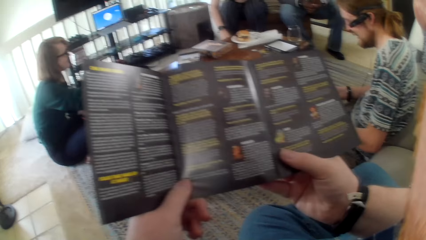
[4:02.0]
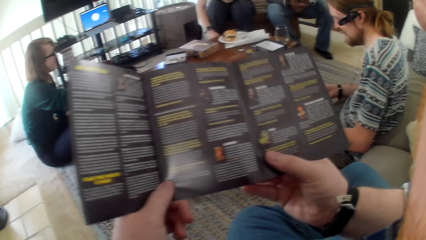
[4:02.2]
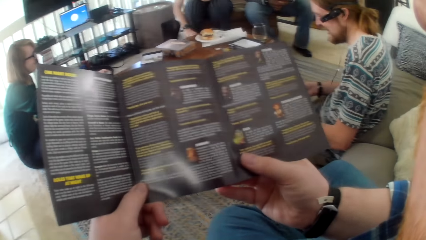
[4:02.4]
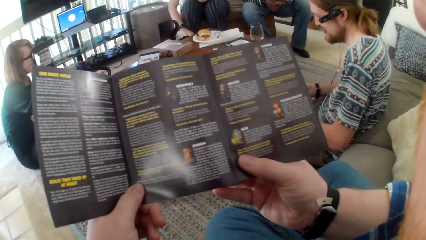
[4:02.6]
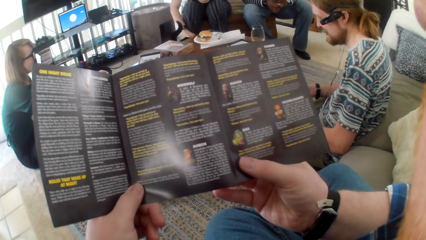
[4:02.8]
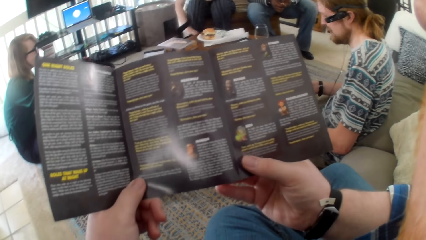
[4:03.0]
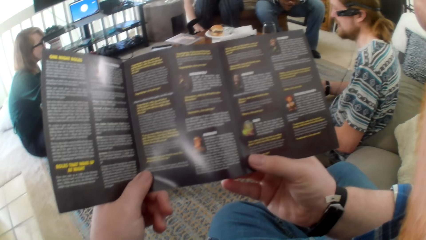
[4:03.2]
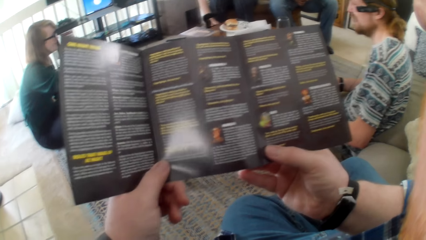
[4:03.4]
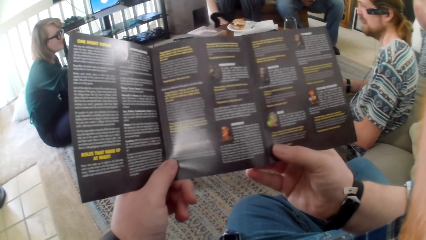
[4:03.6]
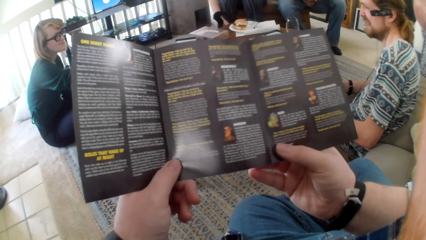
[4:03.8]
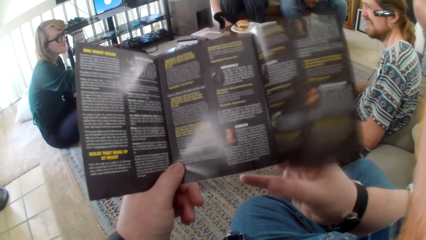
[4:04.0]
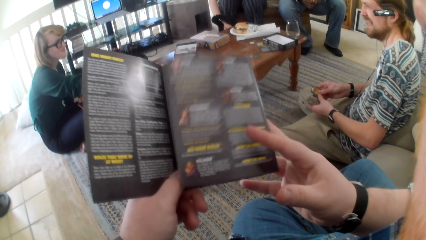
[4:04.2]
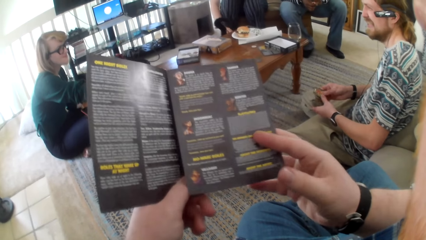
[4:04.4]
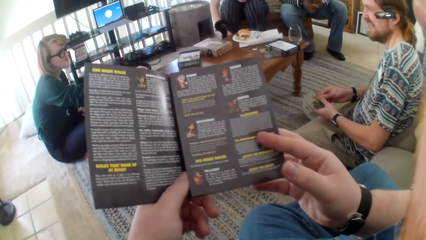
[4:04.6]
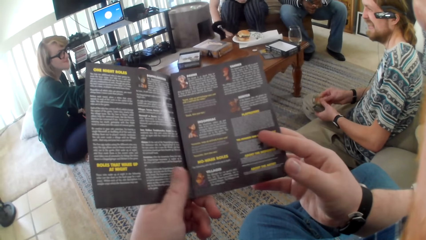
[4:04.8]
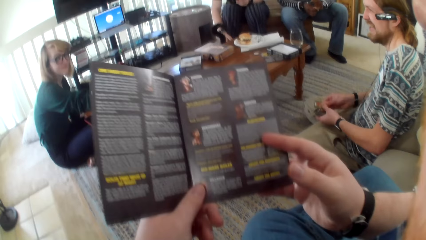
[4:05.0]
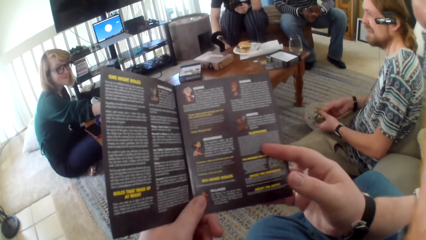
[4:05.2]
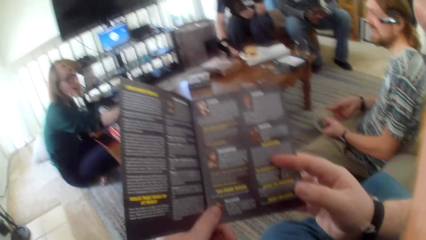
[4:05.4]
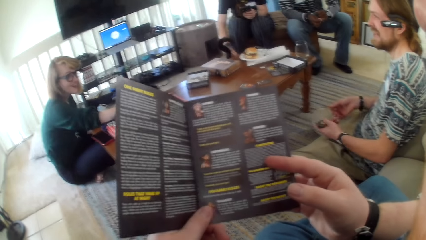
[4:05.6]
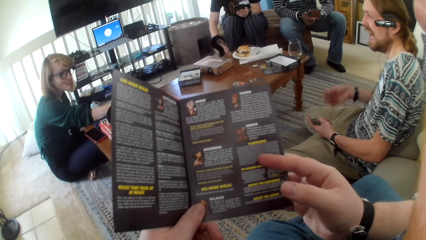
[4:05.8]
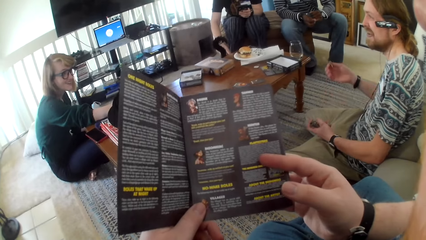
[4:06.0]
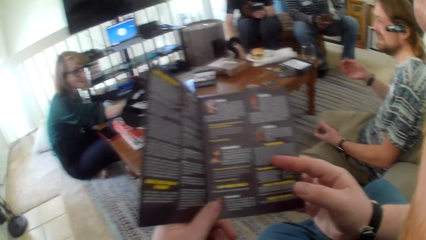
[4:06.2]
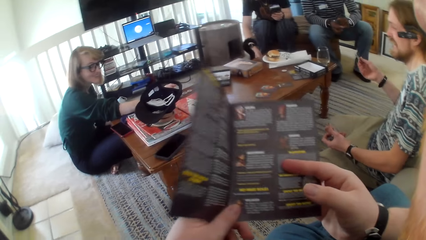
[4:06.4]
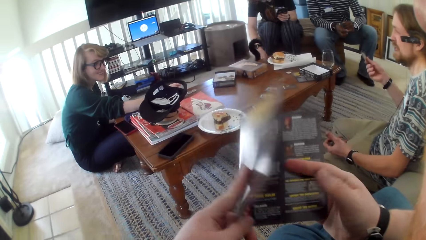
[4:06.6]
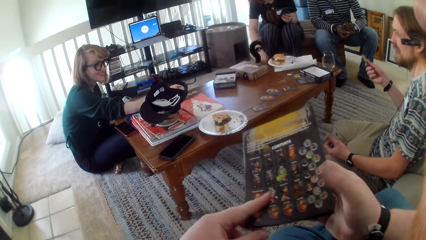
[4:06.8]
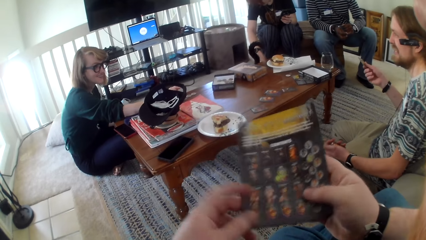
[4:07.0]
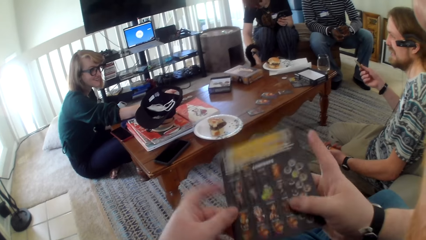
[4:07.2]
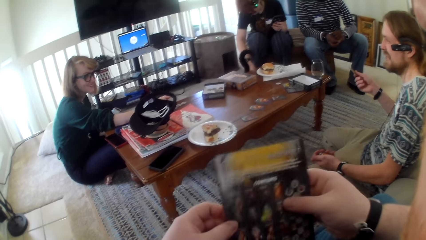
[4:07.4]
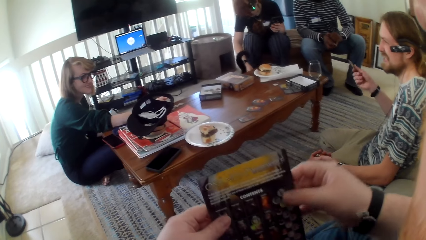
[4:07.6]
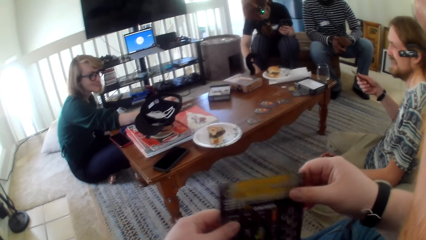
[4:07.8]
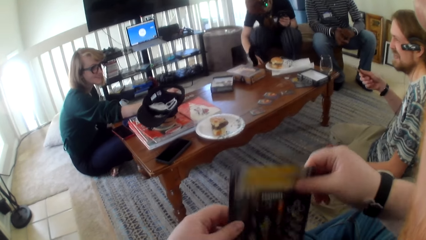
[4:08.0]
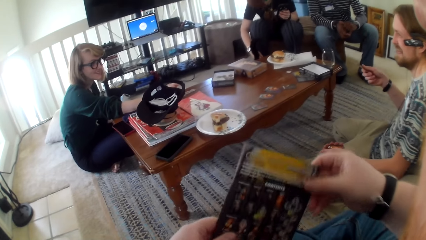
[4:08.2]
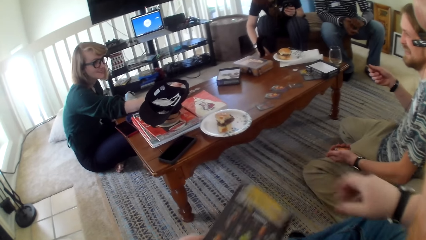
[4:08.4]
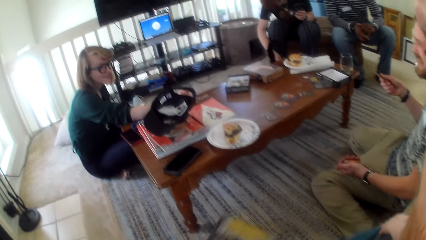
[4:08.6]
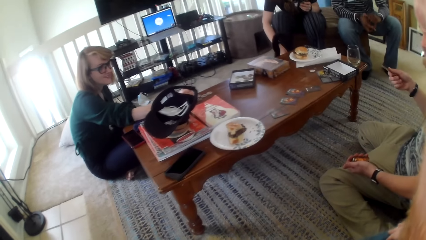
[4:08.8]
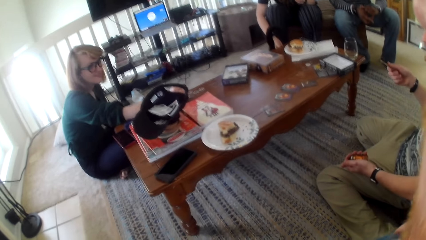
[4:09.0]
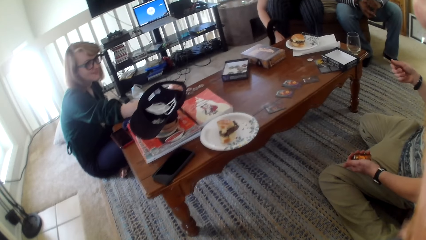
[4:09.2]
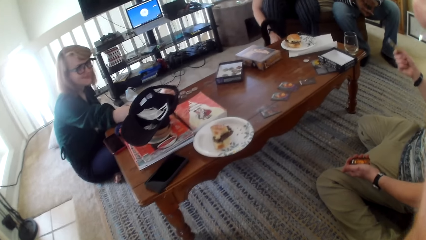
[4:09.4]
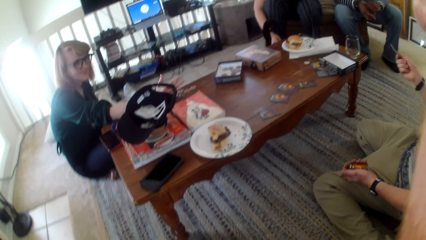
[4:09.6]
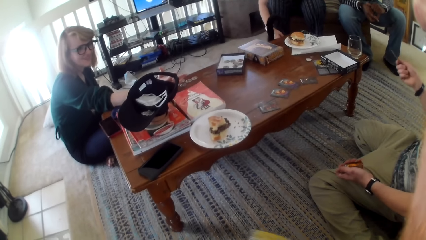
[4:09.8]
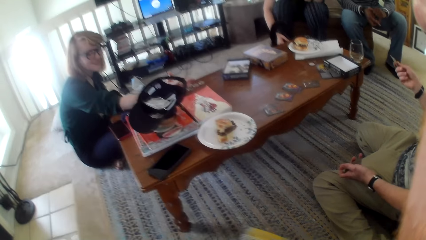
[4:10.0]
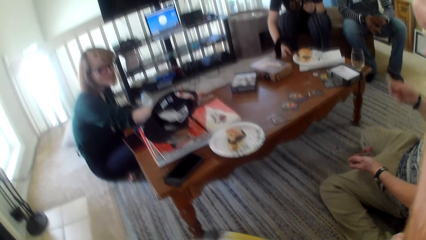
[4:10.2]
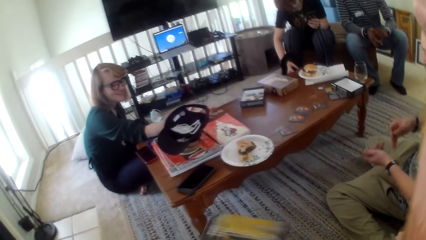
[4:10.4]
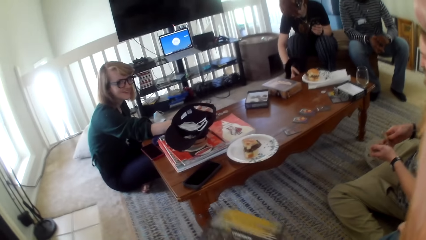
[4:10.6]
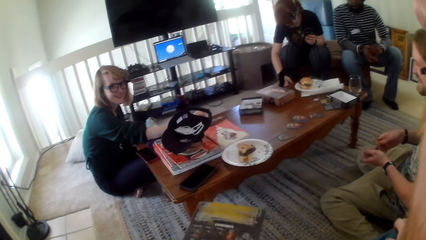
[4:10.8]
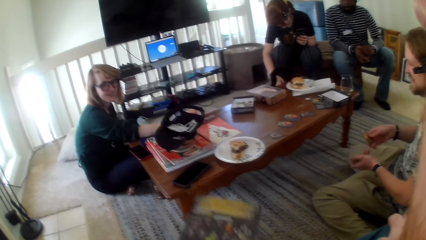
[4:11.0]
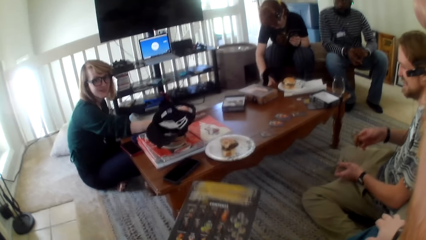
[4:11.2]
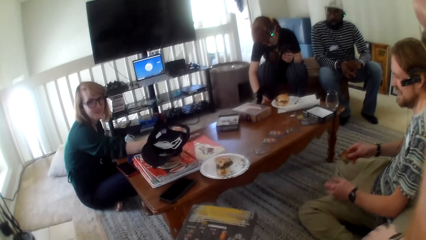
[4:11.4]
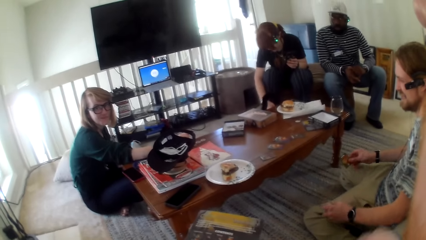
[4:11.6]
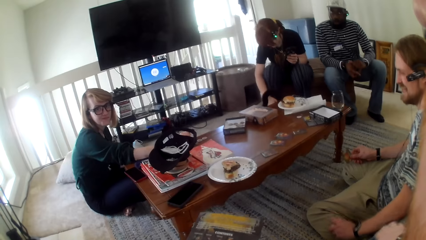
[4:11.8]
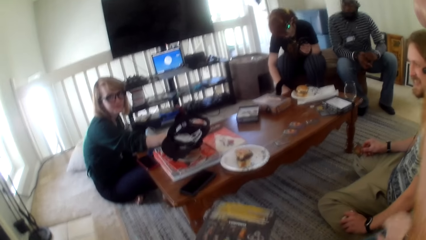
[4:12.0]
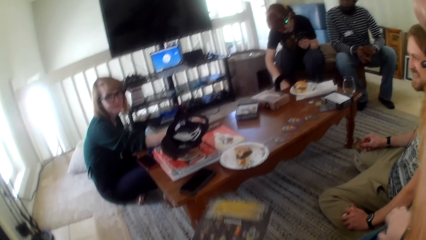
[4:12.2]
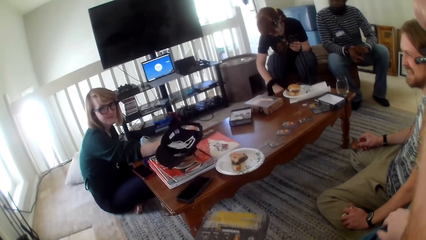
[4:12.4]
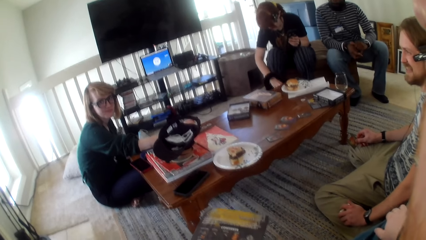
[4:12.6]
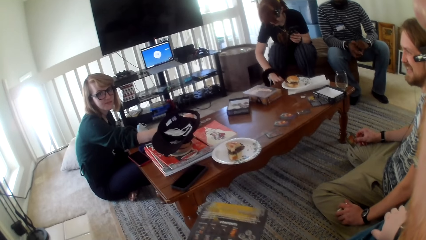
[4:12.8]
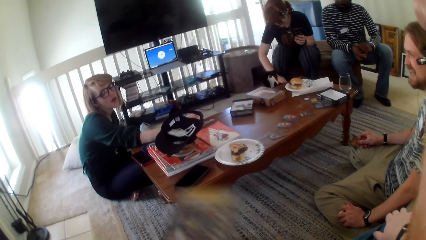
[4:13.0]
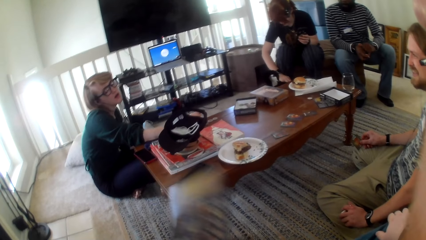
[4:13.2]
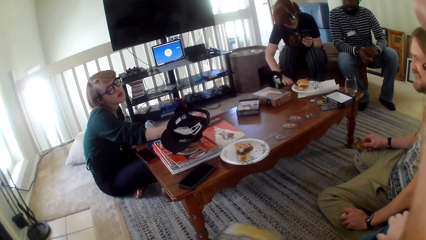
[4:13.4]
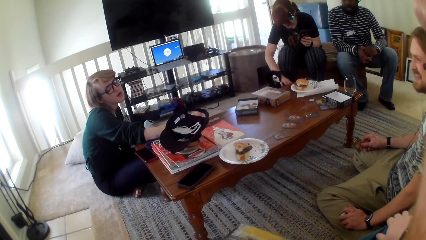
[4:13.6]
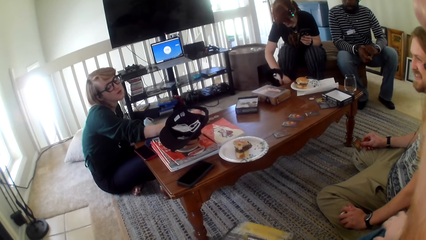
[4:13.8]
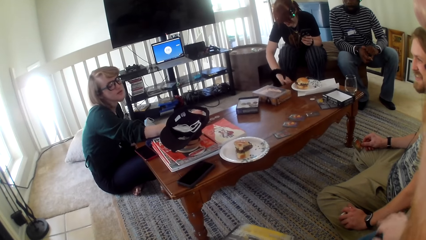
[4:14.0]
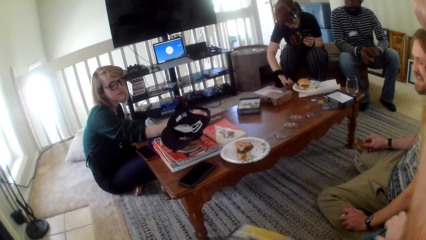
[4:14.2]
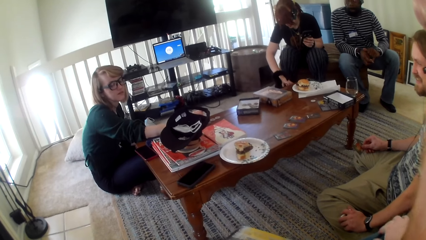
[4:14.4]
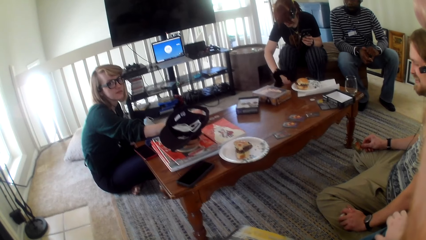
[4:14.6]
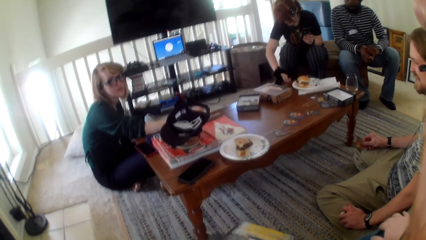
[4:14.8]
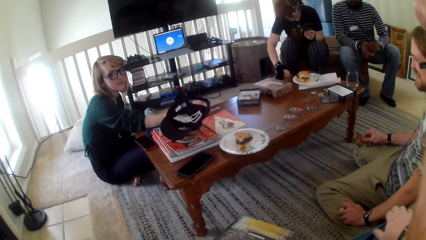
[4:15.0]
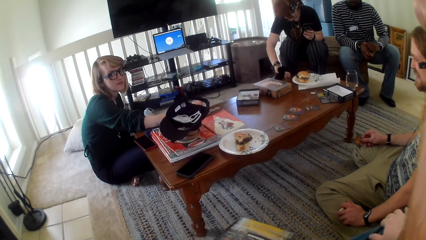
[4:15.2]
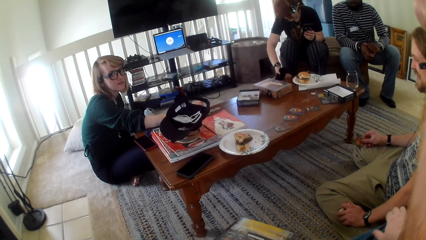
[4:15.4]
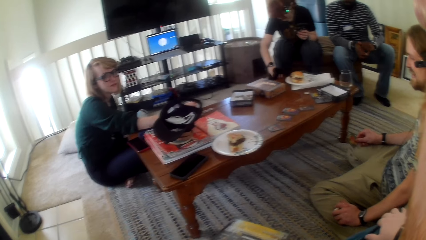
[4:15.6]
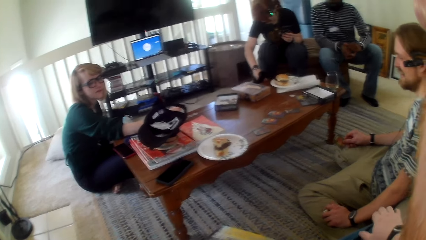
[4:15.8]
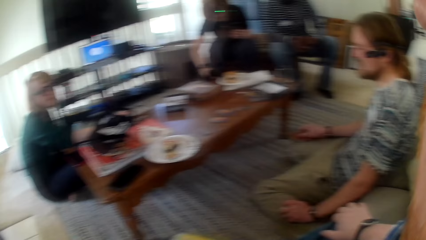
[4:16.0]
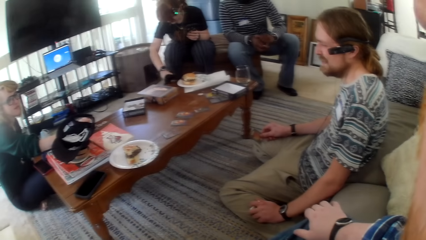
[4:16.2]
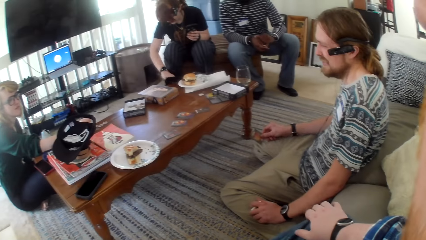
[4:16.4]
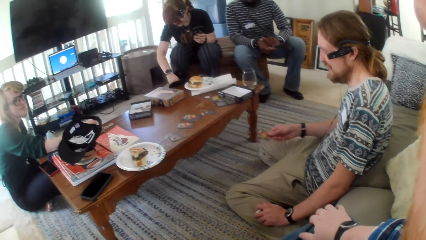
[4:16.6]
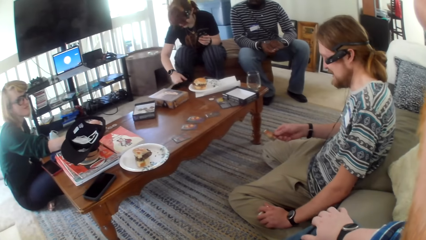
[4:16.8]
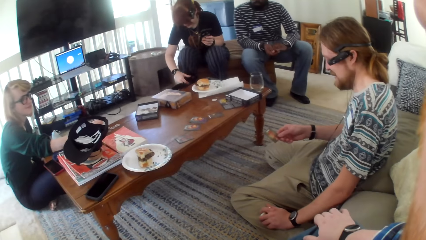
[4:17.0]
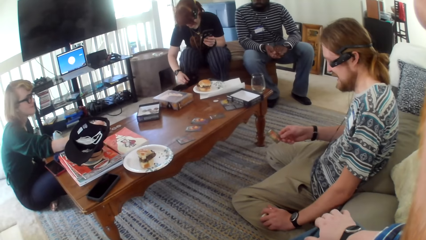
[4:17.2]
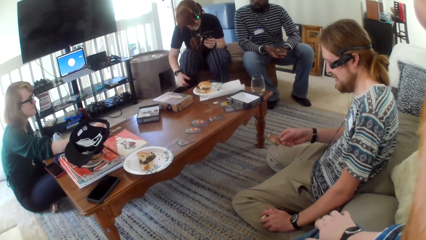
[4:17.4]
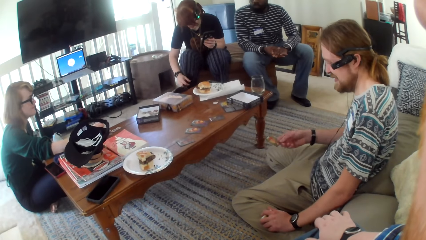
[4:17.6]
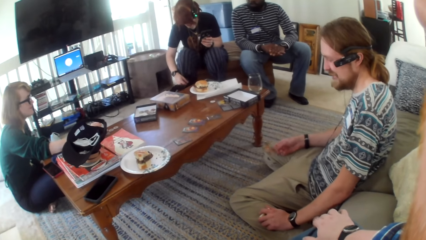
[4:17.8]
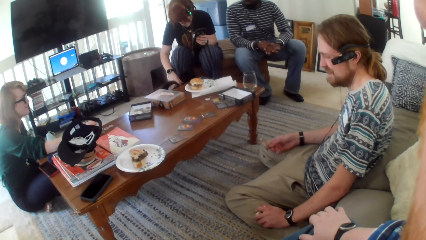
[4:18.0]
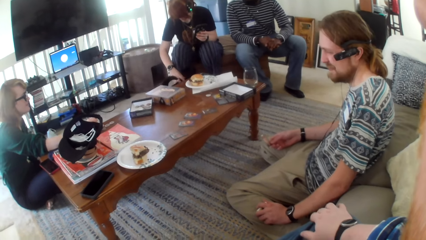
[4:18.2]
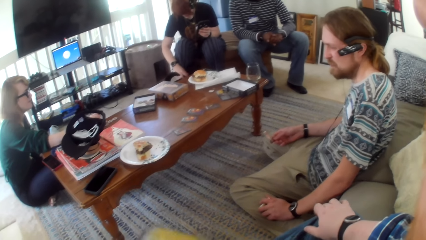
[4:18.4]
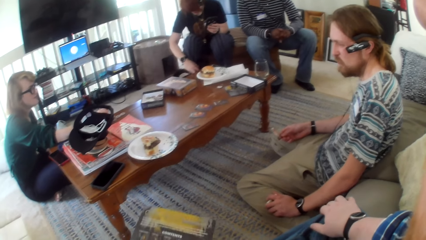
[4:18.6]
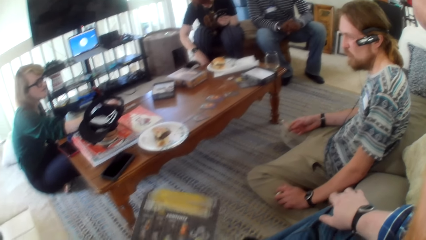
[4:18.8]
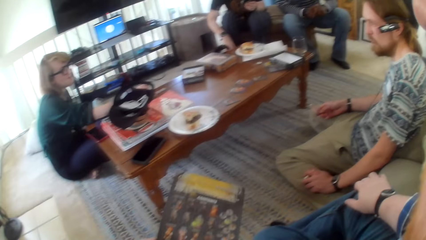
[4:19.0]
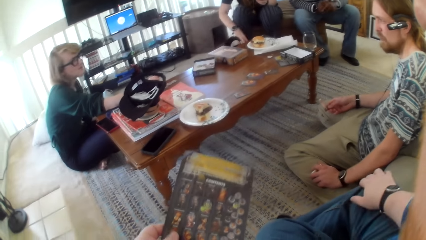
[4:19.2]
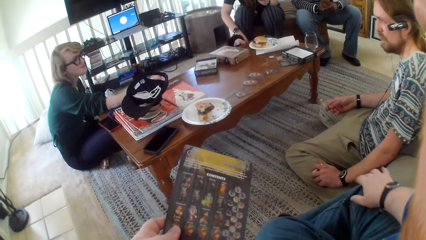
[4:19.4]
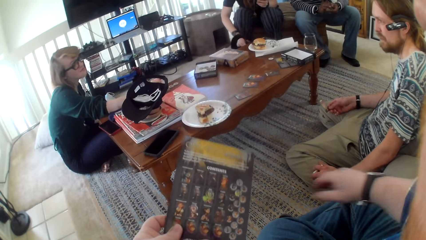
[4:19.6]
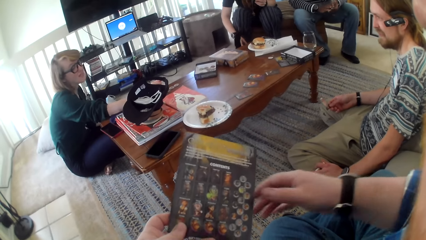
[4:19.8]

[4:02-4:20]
The camera wearer opens the game cards paper page. They read the game cards paper. They close the game cards paper page repeatedly. They talk. A man talks. The man holds a card. A person grabs the black cat. The camera wearer closes the game cards paper page again. They talk to a woman. The man moves the card. The camera wearer talks. The woman talks. The camera wearer talks. The man talks, and stares at a game card. The person grabs the black cat.
